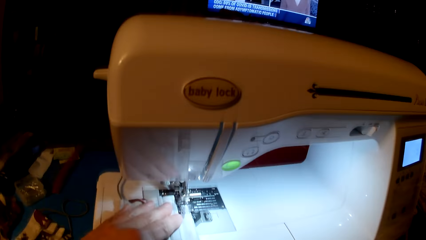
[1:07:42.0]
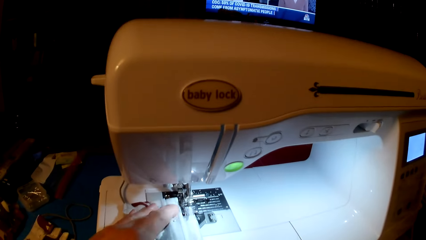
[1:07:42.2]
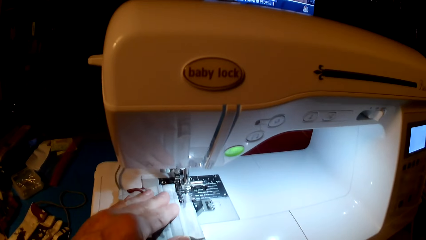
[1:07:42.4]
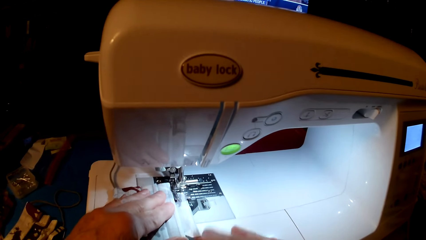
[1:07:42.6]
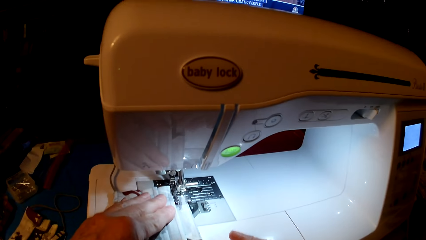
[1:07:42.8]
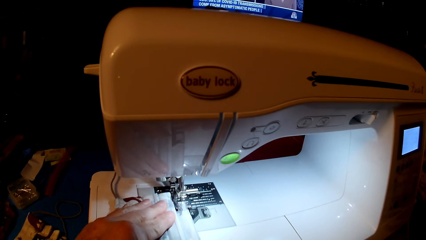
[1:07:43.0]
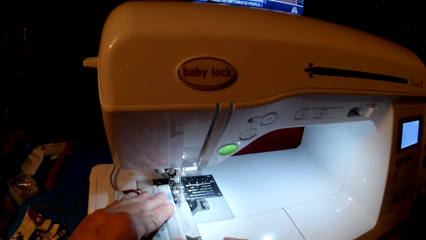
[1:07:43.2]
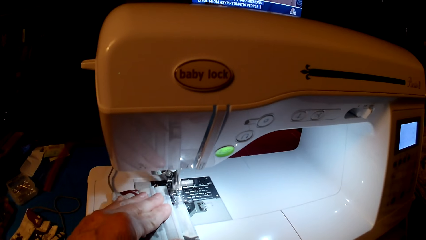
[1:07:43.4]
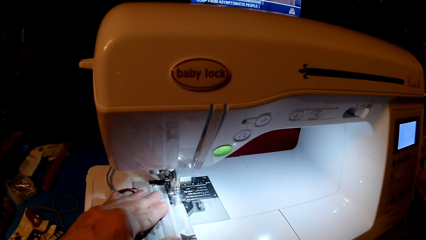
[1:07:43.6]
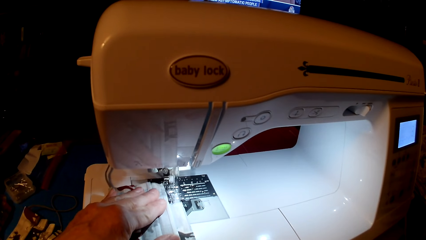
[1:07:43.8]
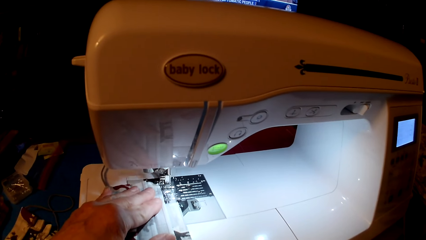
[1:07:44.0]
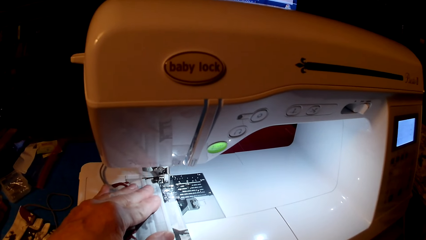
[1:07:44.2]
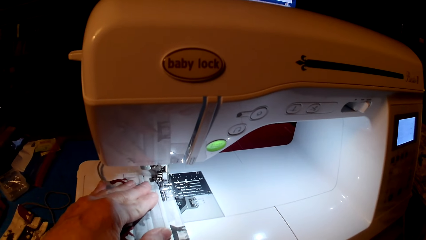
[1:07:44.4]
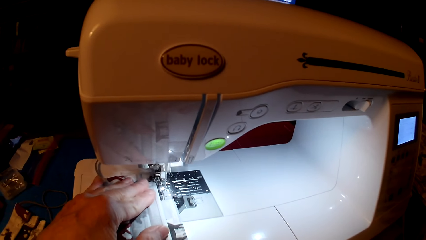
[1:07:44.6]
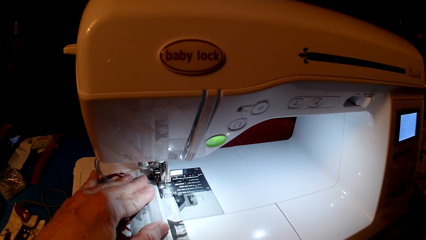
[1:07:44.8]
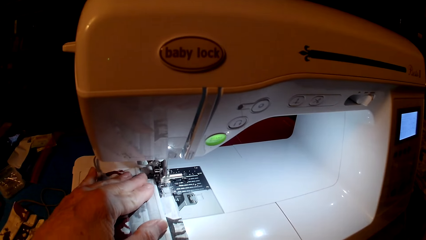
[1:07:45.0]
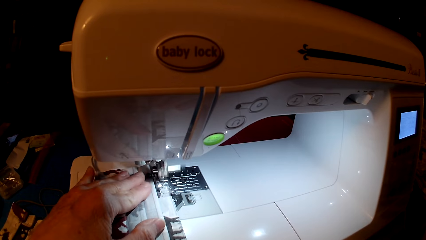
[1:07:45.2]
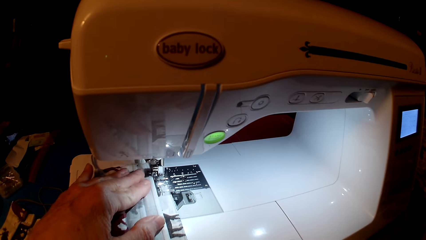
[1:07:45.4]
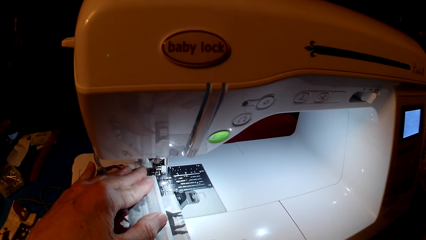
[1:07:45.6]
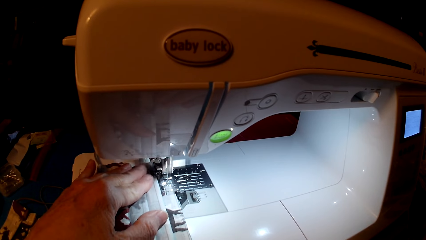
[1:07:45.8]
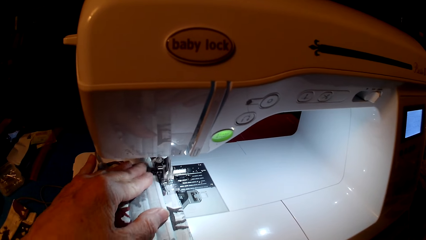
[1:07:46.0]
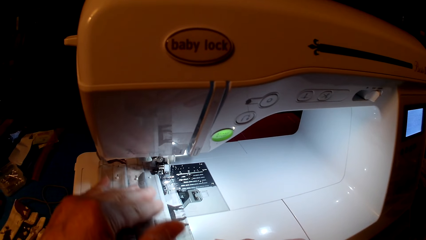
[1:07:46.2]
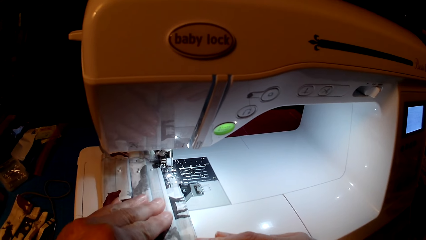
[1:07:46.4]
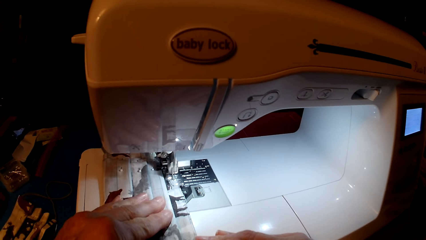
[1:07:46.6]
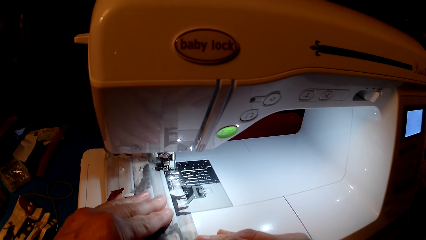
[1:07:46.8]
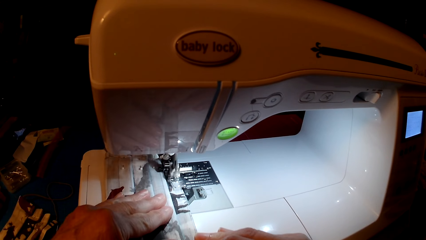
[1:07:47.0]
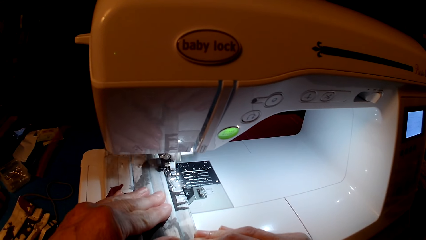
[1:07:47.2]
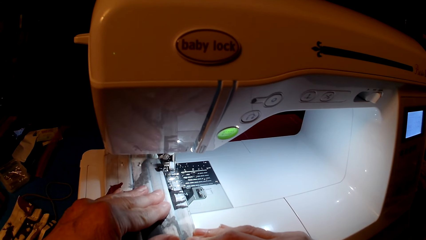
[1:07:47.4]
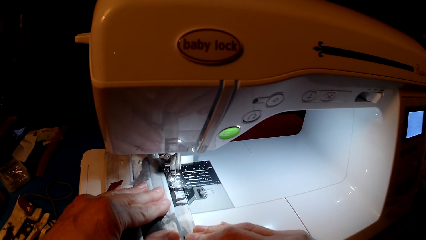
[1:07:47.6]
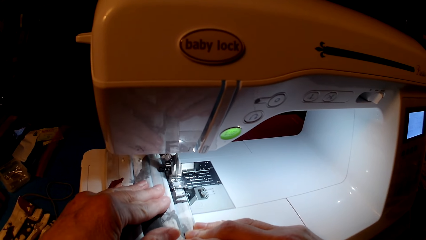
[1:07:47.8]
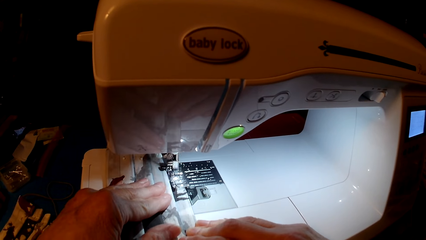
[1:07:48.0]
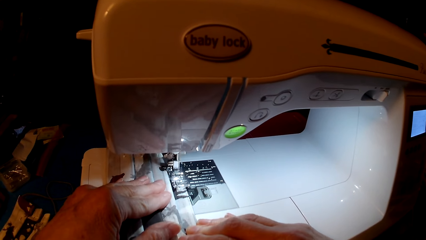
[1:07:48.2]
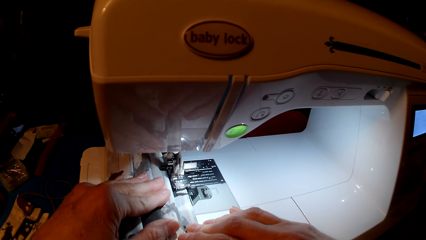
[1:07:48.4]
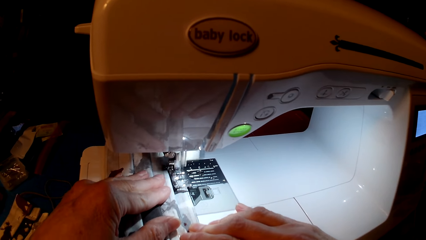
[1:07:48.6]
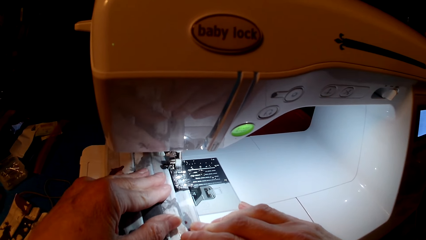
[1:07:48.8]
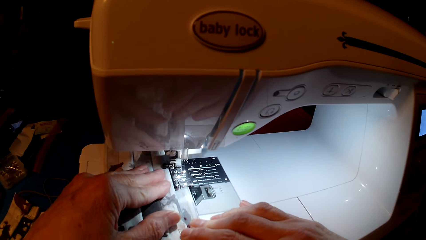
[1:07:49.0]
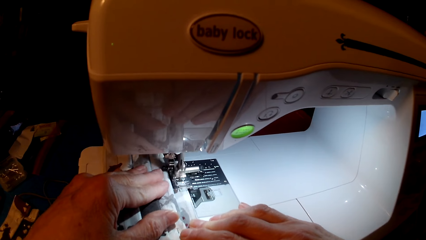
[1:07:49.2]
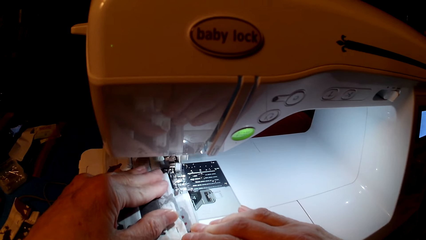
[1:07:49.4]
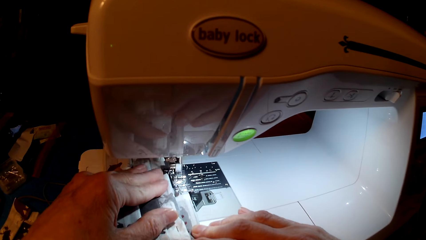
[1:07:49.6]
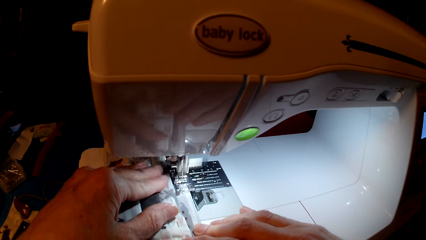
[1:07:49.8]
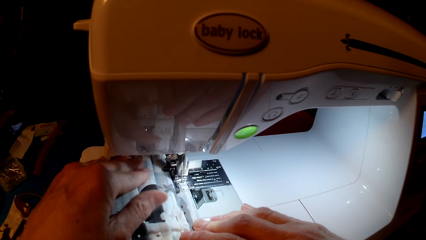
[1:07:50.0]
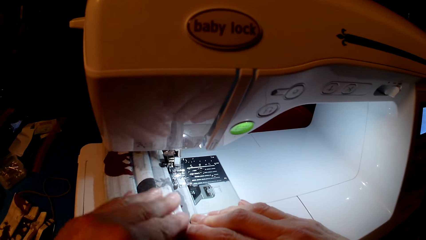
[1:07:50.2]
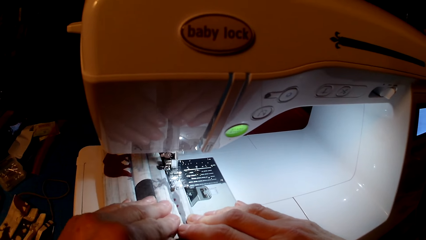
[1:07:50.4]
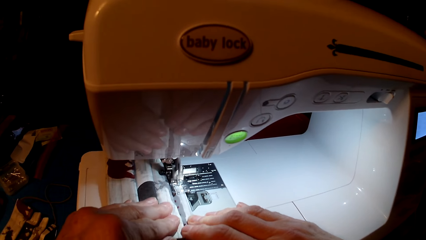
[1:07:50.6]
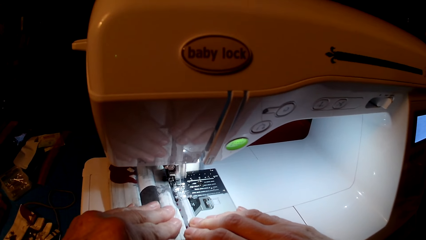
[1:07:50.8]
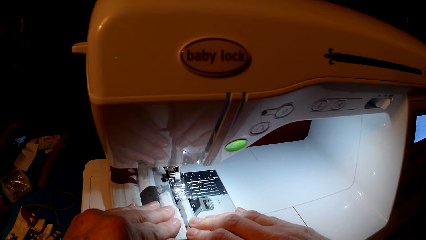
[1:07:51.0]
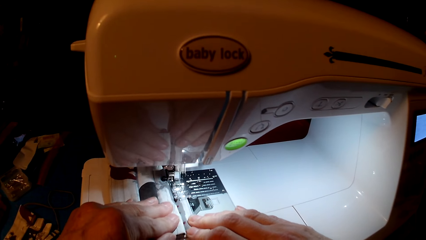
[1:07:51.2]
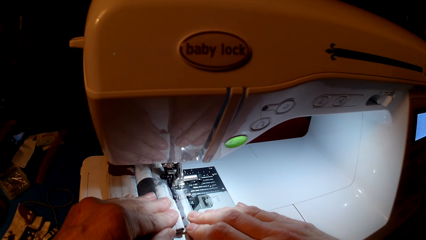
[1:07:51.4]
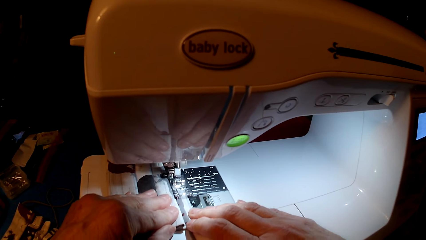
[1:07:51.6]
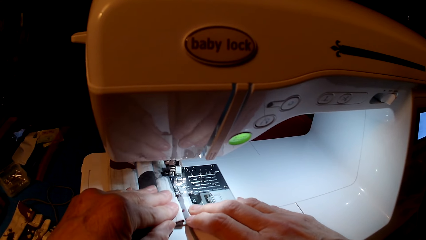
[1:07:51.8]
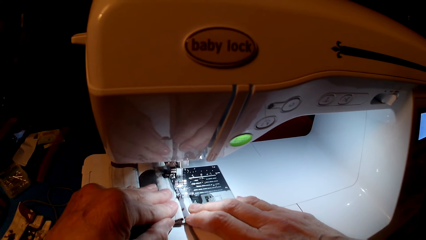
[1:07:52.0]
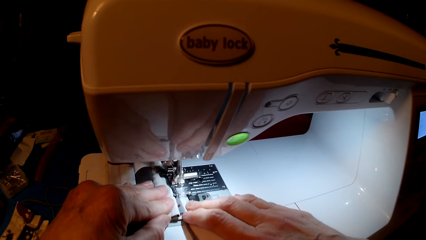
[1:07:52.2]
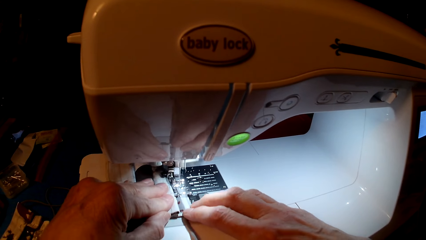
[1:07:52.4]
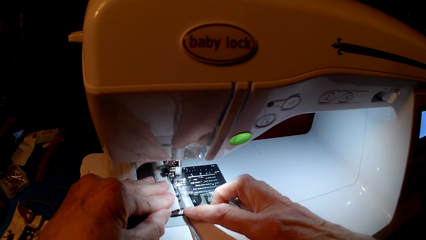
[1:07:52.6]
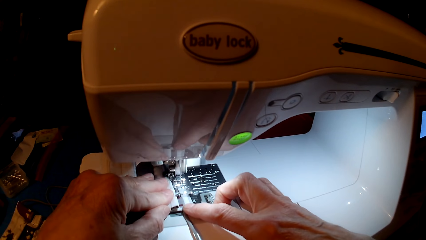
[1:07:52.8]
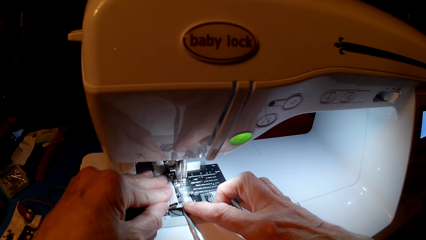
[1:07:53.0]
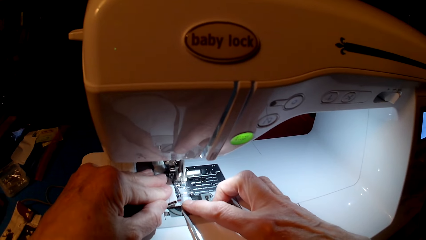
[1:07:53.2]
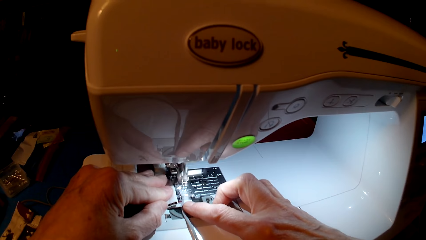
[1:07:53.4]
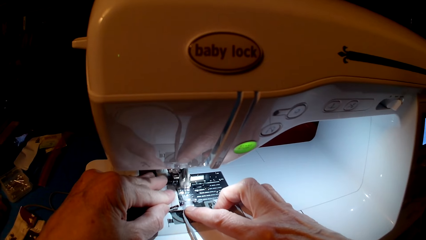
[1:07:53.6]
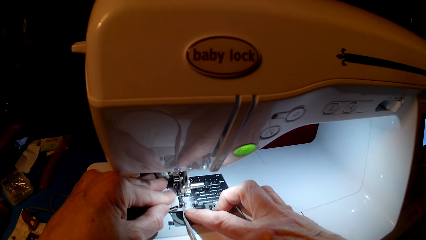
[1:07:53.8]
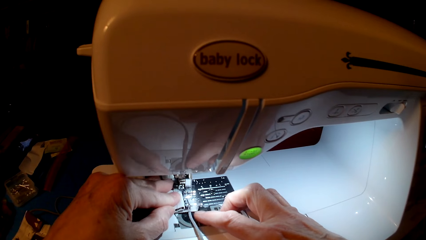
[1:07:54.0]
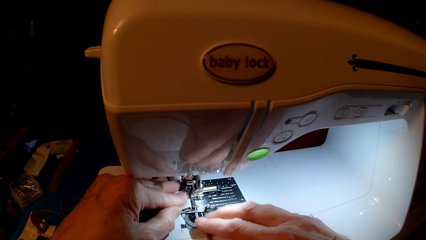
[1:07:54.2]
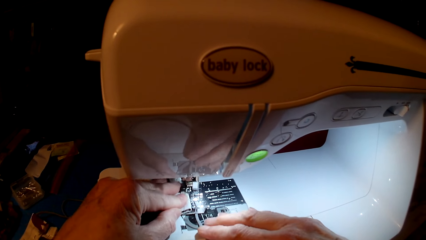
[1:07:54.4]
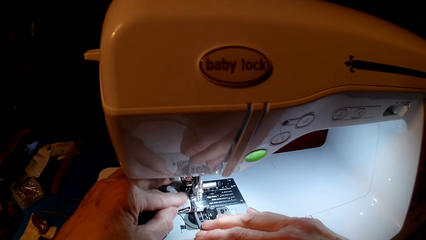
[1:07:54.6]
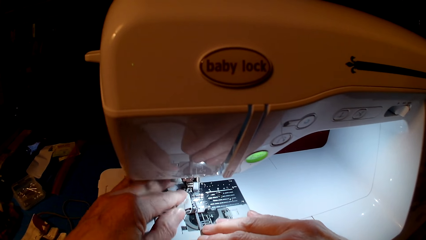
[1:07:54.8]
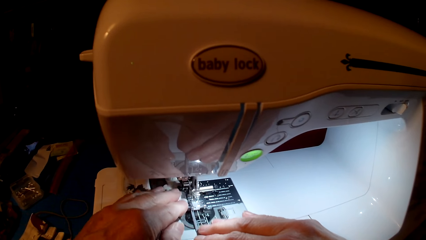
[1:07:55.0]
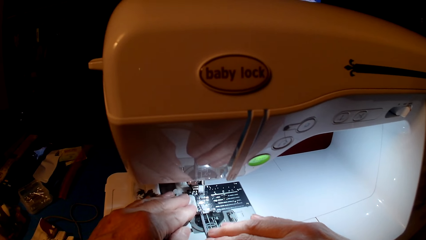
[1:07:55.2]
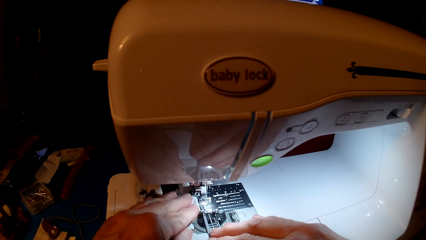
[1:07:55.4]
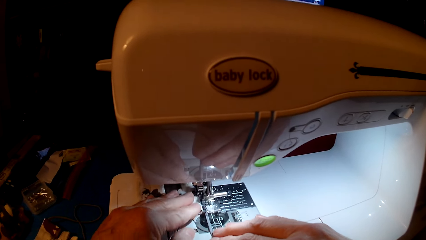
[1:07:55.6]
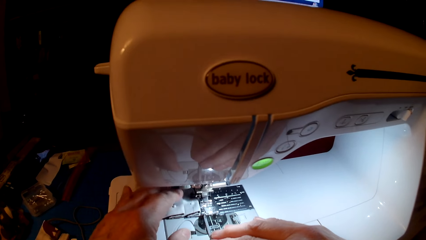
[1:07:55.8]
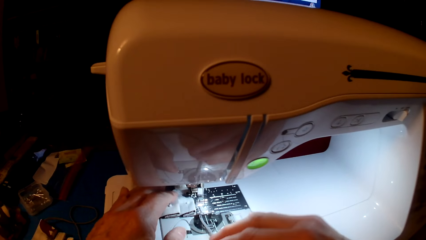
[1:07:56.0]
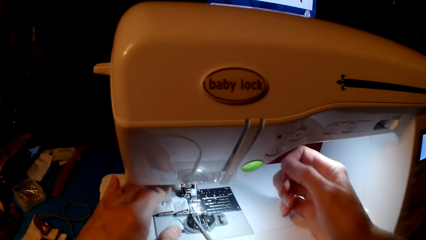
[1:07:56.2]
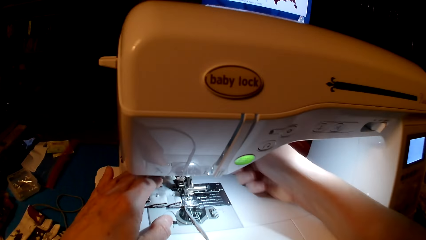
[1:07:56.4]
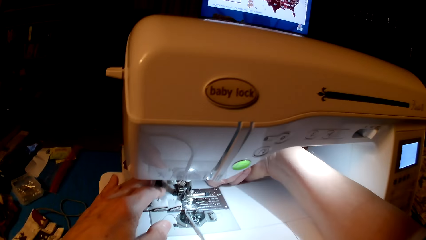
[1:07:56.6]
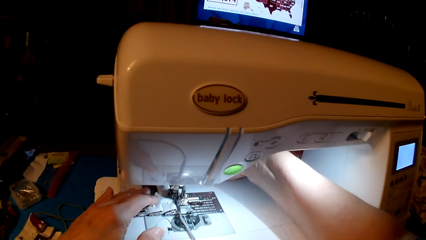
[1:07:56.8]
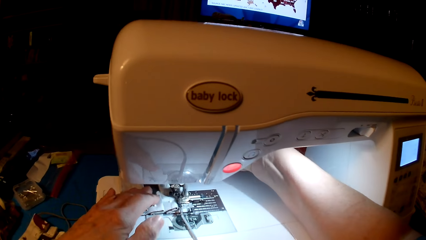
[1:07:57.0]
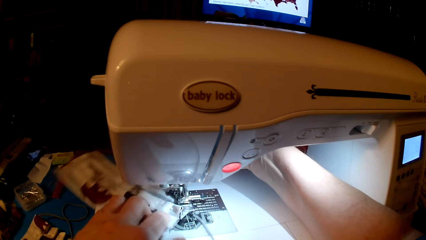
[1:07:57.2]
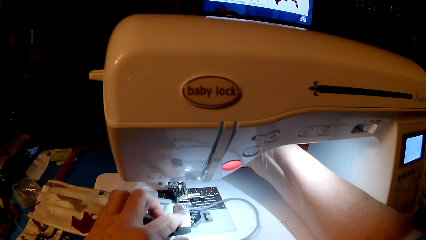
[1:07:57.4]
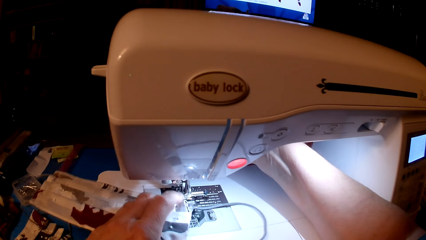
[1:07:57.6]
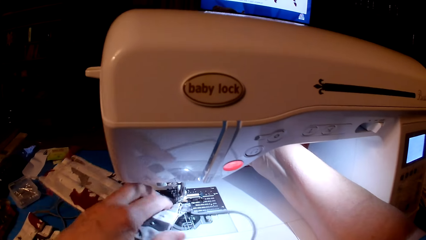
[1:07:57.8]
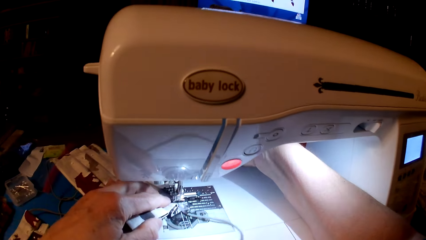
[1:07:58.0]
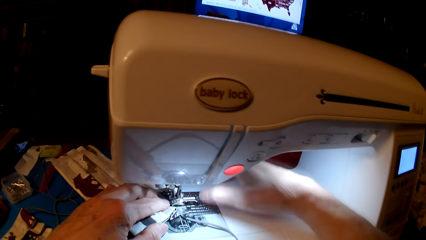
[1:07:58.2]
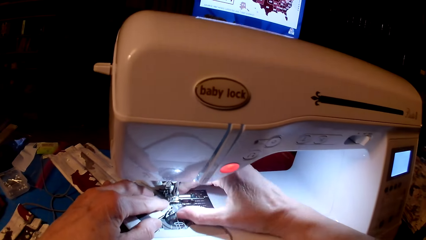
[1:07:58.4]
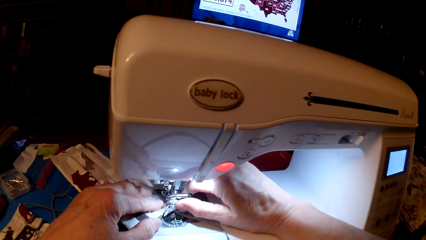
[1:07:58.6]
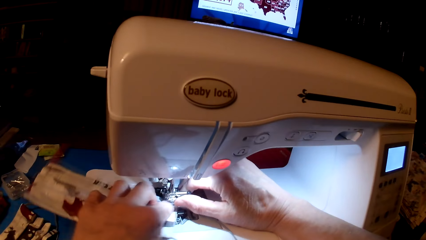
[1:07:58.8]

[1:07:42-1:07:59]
The camera wearer sews. They roll the fabric.
